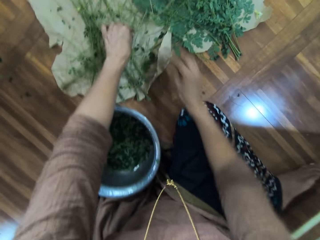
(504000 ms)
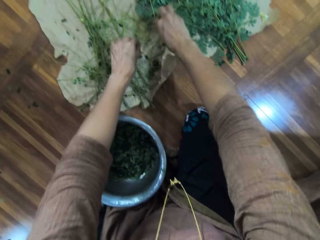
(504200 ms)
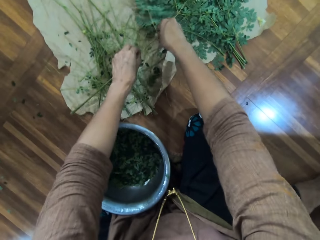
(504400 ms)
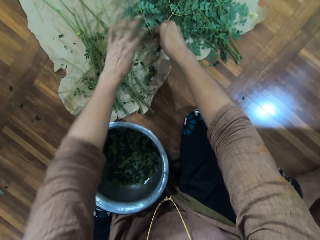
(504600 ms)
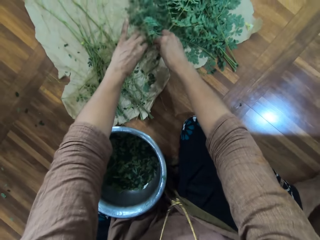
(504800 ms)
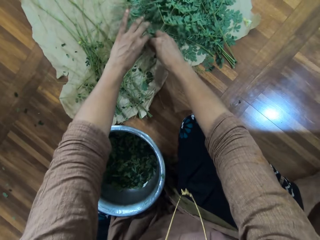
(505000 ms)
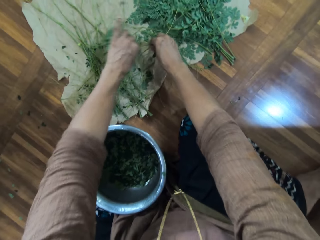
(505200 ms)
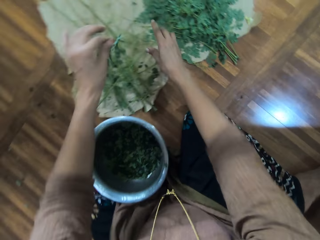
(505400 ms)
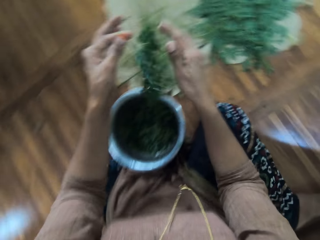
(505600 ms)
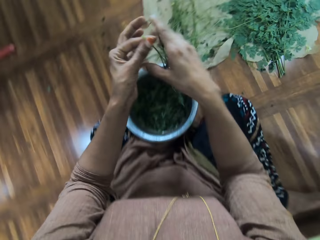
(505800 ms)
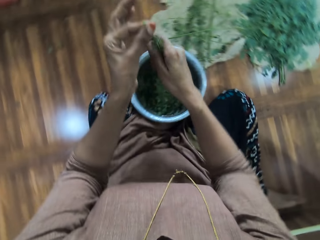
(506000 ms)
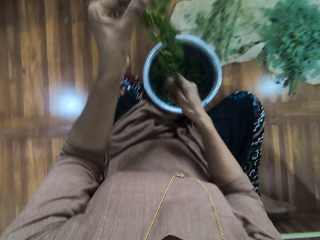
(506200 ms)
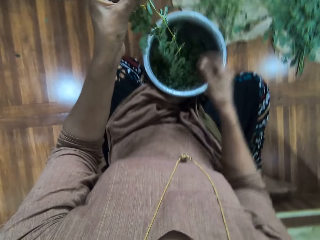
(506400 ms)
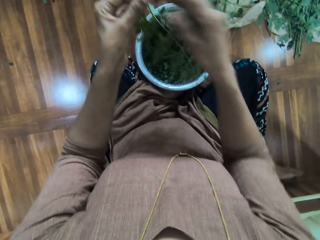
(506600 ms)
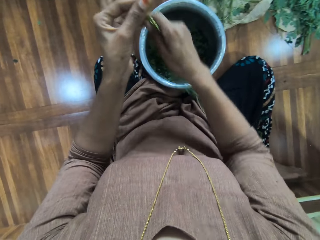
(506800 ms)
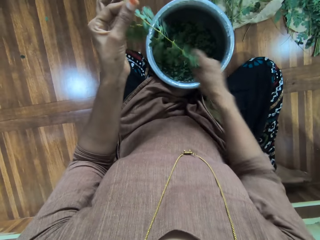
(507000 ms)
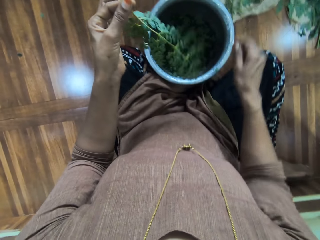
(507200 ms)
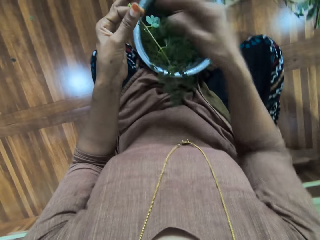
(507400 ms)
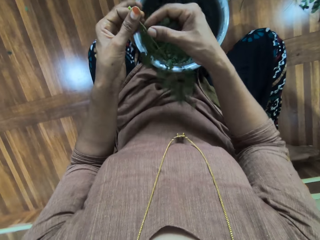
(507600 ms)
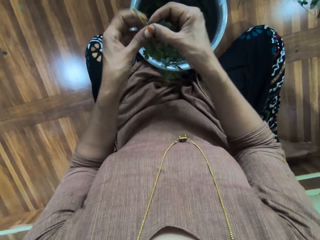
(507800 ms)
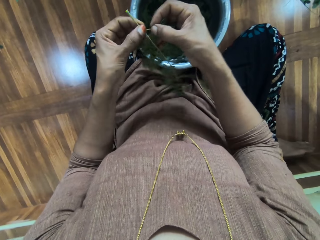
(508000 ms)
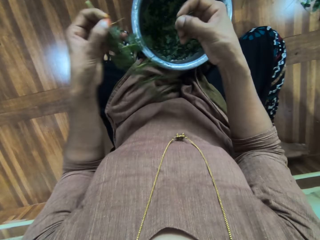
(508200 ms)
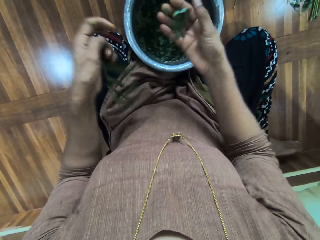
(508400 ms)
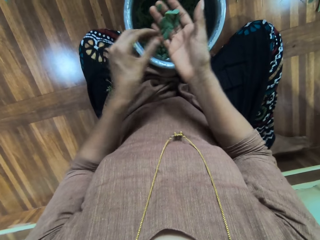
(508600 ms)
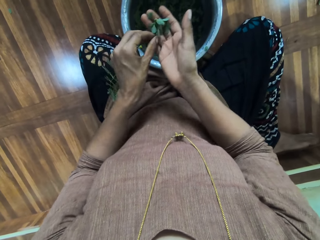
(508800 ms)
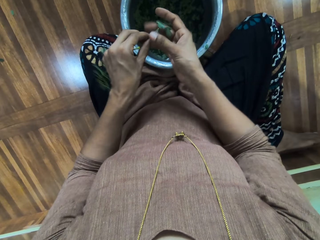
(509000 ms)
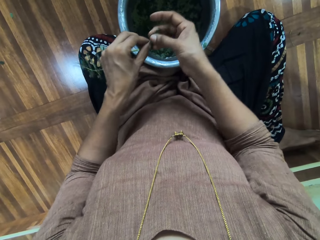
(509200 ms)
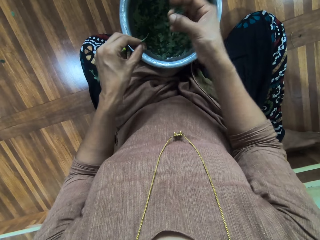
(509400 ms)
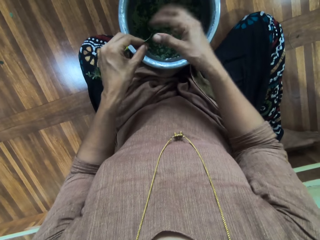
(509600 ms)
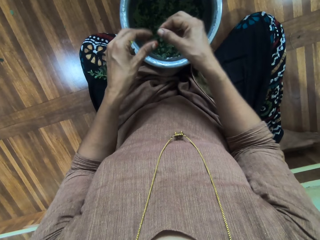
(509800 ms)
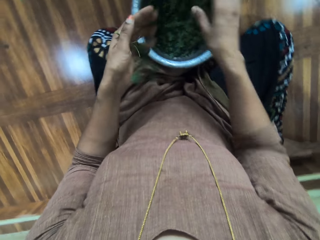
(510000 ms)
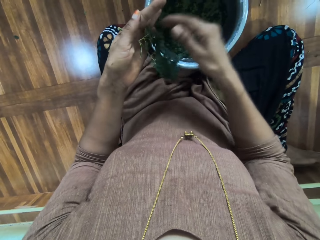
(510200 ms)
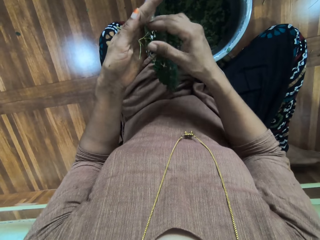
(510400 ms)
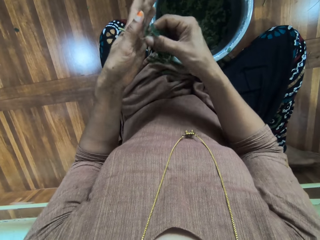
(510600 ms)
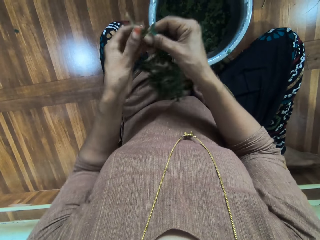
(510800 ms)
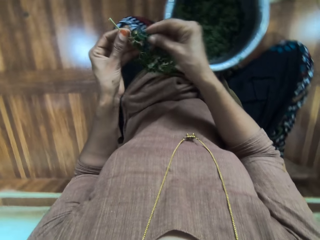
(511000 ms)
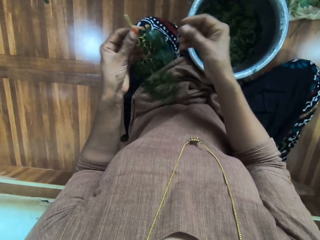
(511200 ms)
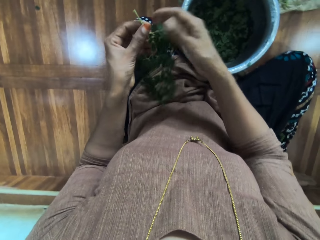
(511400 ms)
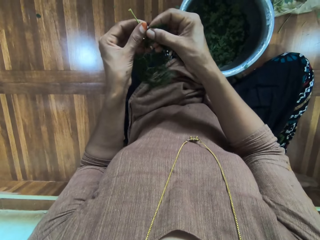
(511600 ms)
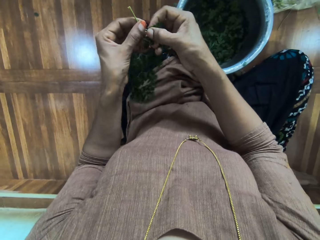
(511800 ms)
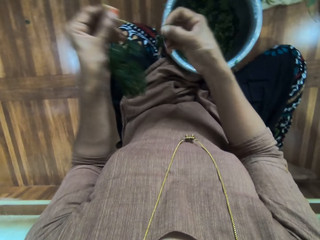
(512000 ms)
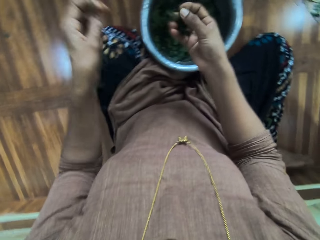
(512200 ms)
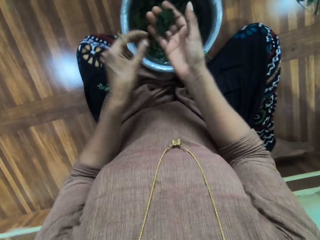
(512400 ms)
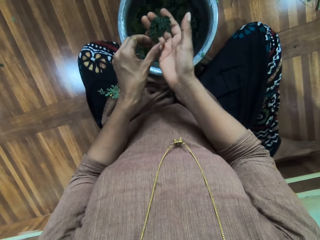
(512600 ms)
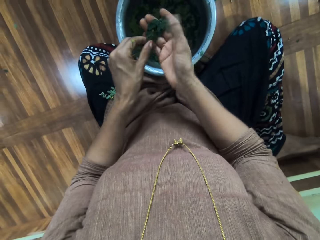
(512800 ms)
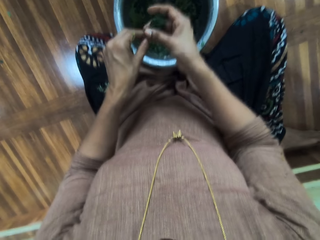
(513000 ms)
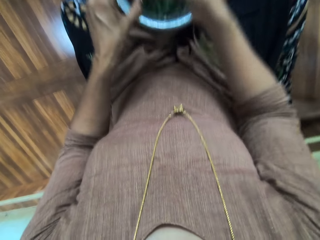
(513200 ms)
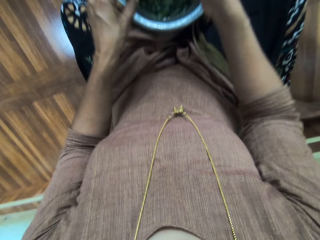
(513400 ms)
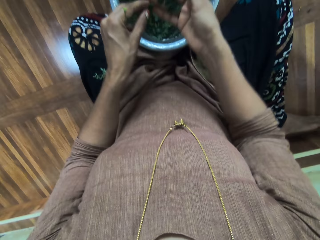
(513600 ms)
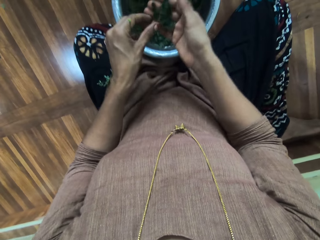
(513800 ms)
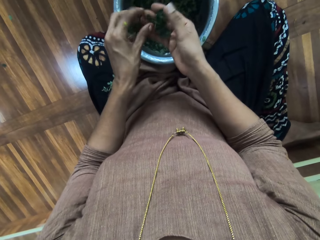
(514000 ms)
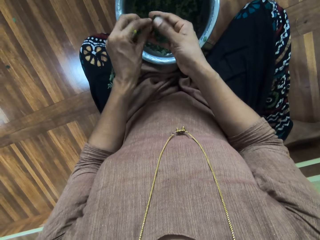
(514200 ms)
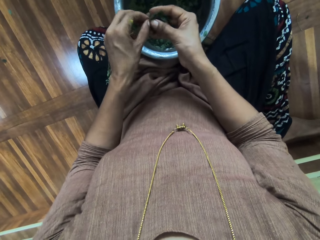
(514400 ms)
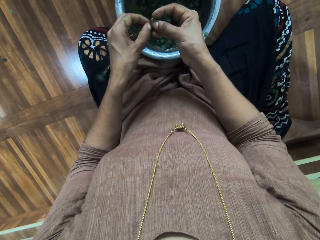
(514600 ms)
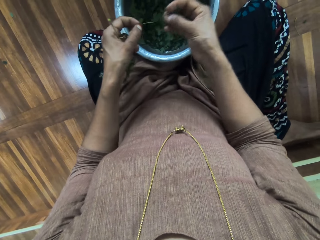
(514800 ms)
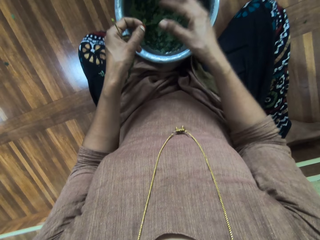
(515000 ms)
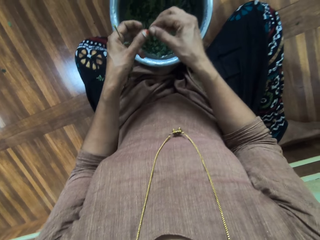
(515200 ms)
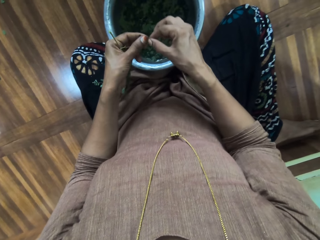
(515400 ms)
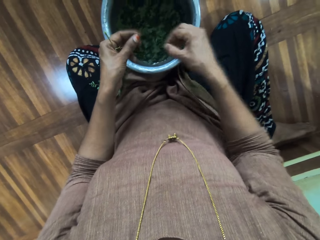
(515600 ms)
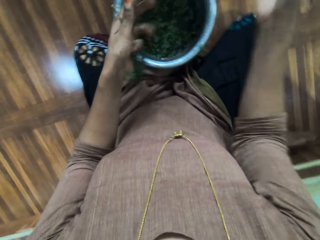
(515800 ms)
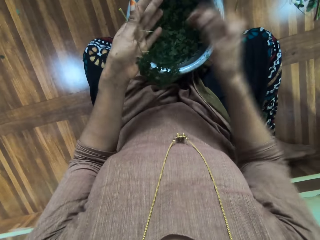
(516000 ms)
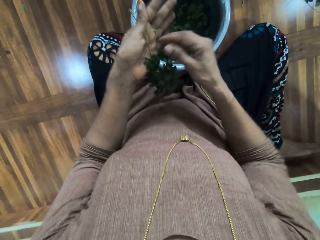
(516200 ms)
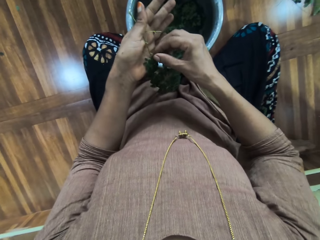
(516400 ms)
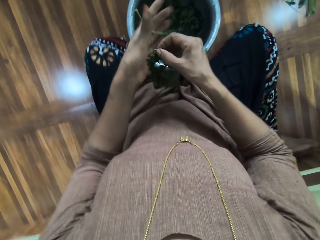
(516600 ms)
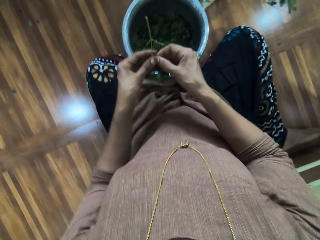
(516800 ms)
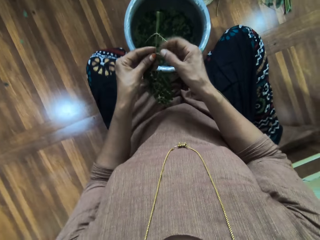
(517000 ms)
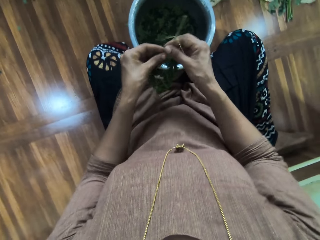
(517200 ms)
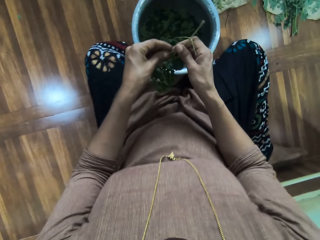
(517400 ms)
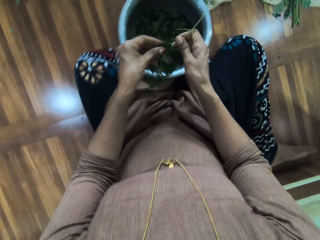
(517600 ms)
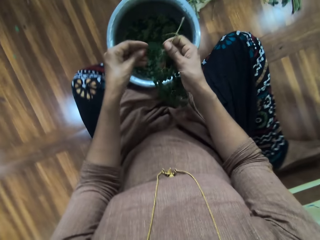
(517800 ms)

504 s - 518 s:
The camera wearer throws away the herb stem. They pick up the plant or herb. They cut the herb with the left hand. They wipe the herb with the right hand. They strip the herb. They sort out the leaves. They take the herb with the left hand. They strip the herb. They put the herb in a bucket. They shift the herb stem to the right hand. They throw away the herb stem. They wipe the herb with the right hand. They strip the herb. They take the herb with the left hand. They strip the herb. They take the herb with the left hand. They strip the herb. They put the herb in the bucket. They shift the herb stem to the right hand. They throw away the herb stem. They shift the herb to the right hand.

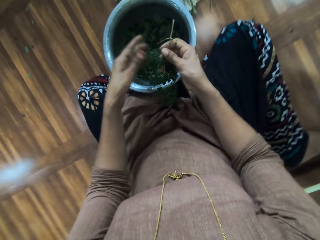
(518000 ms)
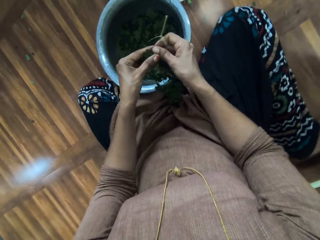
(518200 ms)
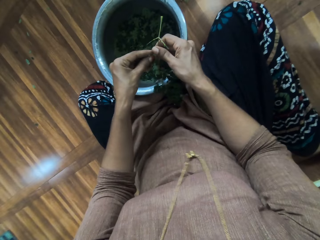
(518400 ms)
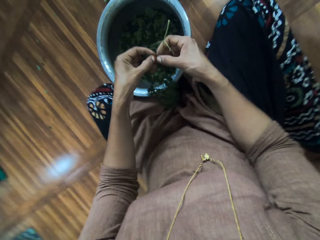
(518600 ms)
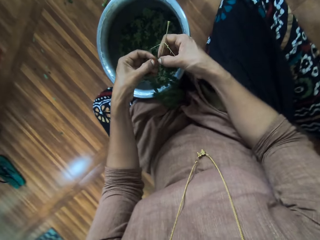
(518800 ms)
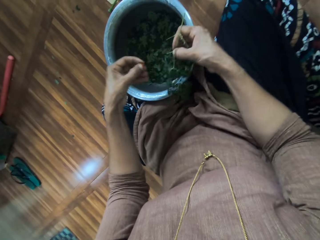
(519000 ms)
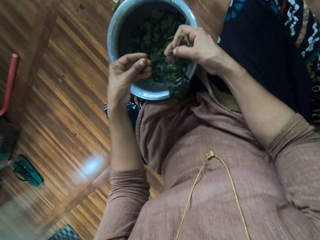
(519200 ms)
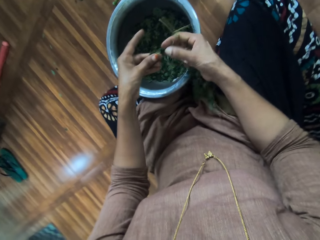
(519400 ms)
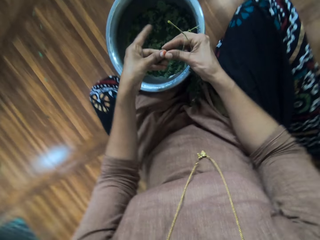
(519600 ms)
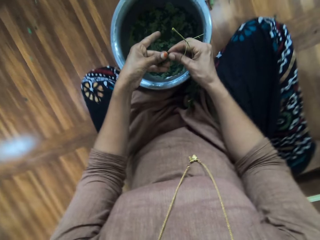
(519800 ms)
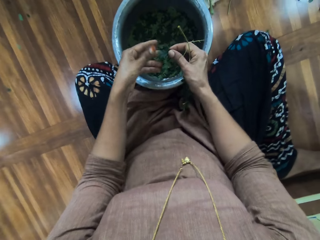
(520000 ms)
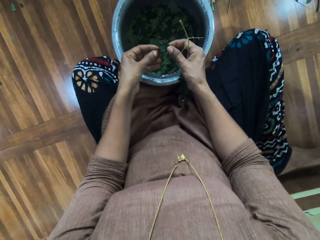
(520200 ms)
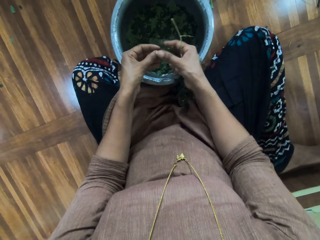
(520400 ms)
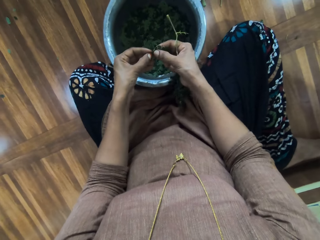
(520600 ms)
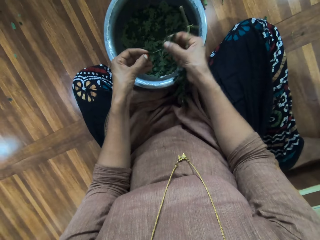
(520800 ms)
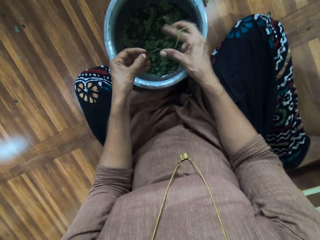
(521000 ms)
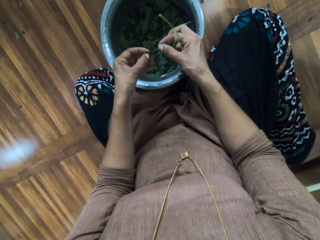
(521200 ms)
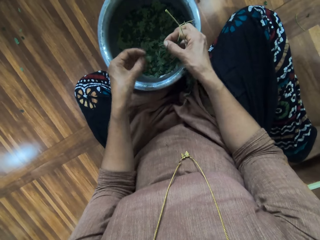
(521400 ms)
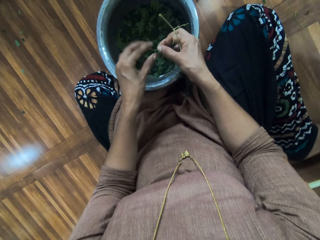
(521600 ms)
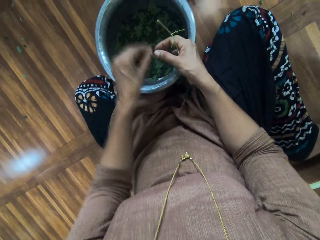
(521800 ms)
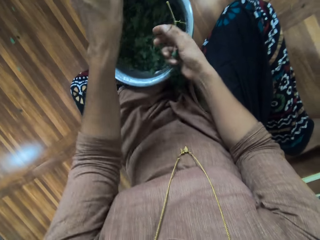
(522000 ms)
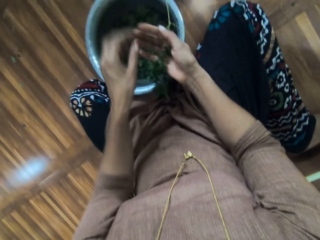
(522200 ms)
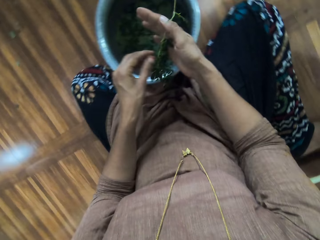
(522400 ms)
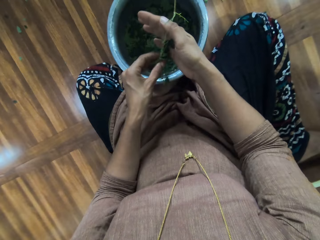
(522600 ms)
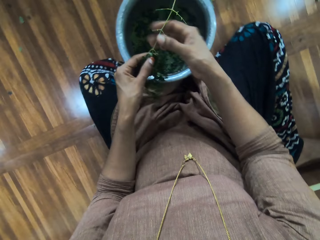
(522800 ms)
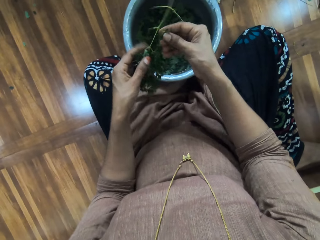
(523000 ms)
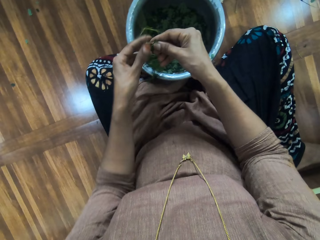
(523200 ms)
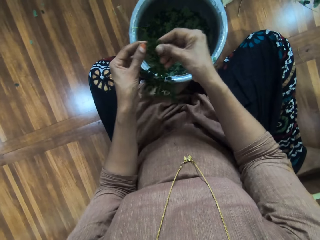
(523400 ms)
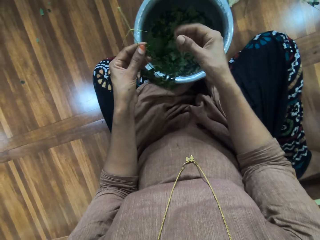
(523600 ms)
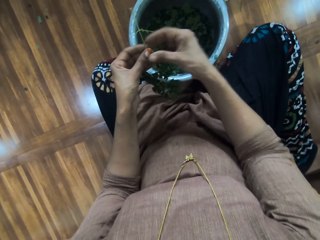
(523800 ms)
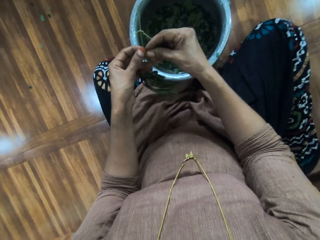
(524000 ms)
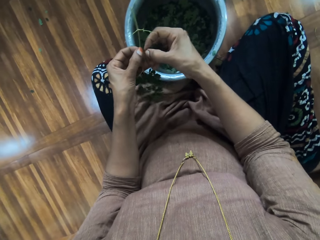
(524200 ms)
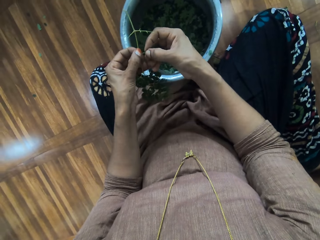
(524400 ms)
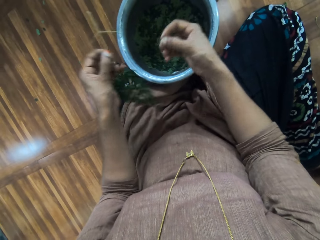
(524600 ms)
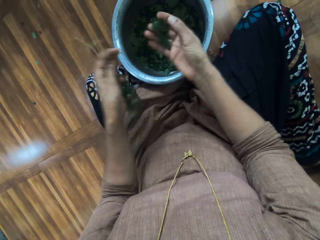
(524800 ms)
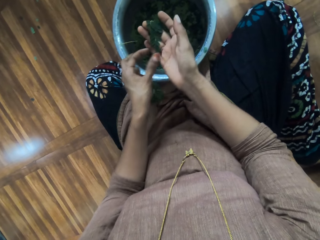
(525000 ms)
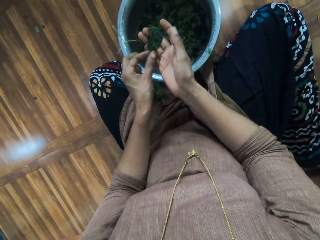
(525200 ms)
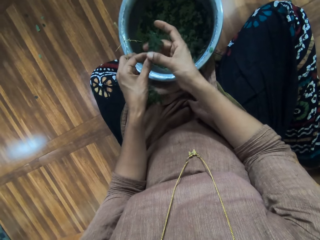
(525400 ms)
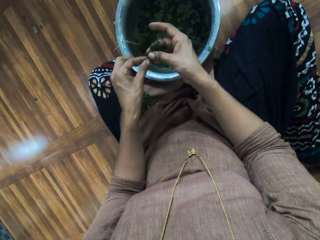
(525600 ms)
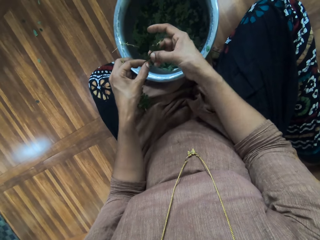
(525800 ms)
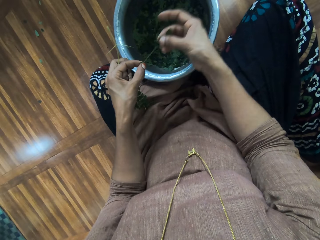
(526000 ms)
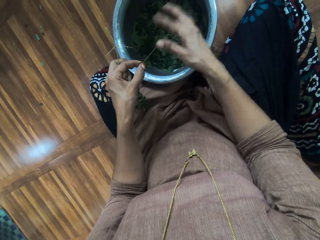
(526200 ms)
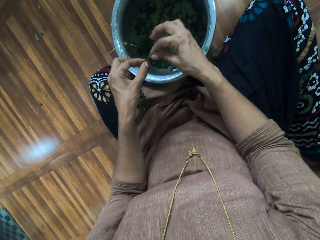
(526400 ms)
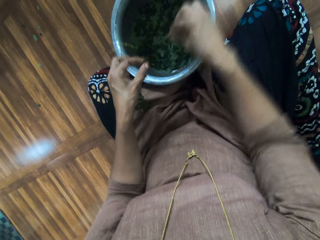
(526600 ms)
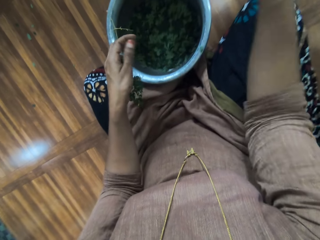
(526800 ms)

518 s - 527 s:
The camera wearer wipes the herb with the left hand. They strip the herb. They shift the herb to the left hand. They strip the herb. They put the herb in a bucket. They strip the herb. They put the herb in the bucket. They shift the herb stem to the left hand. They throw away the herb stem. They shift the herb to the left hand. They sort out the leaves. They wipe the herb with the right hand. They strip the herb. They shift the herb to the left hand. They strip the herb. They put the herb in the bucket. They shift the herb stem to the right hand.
